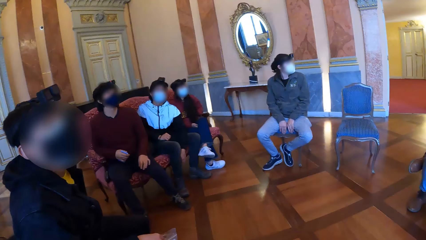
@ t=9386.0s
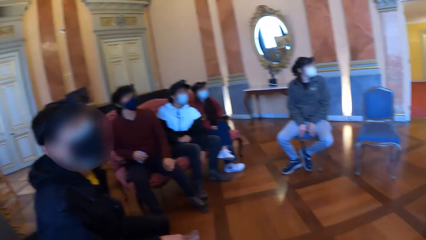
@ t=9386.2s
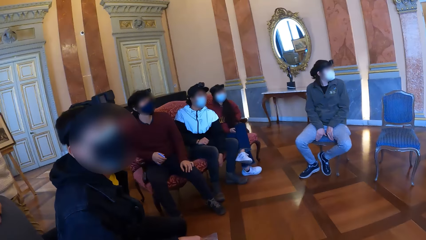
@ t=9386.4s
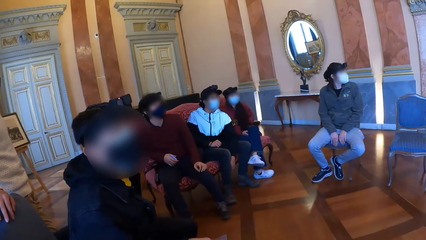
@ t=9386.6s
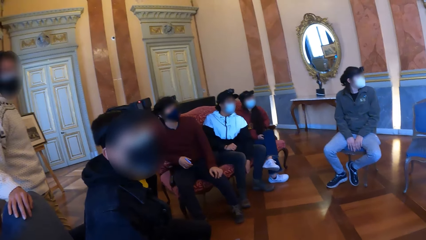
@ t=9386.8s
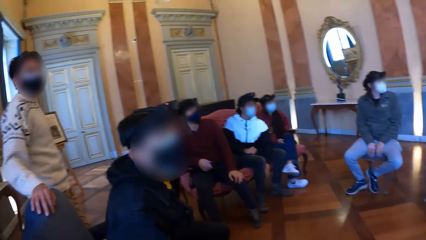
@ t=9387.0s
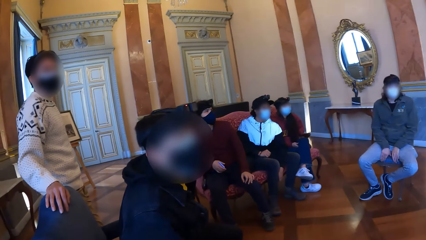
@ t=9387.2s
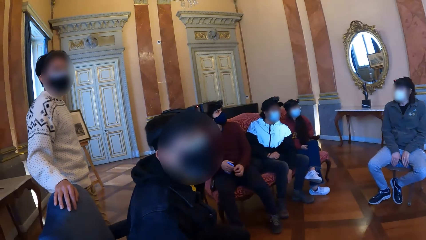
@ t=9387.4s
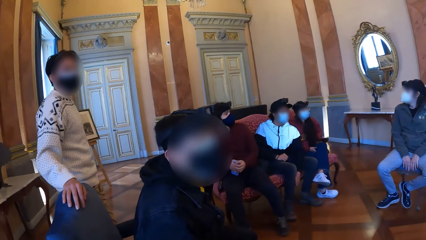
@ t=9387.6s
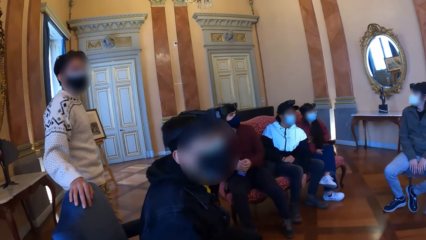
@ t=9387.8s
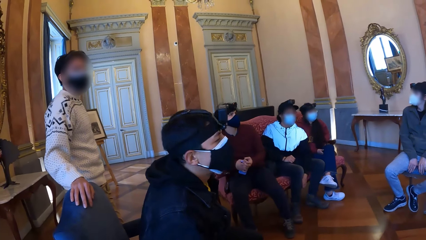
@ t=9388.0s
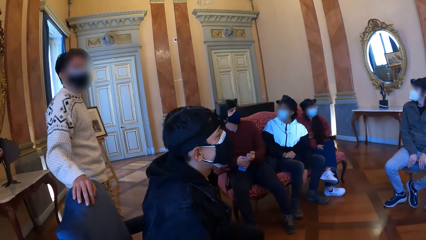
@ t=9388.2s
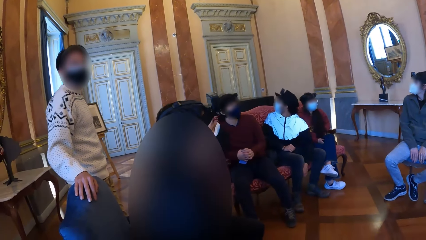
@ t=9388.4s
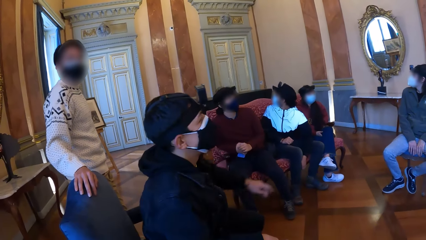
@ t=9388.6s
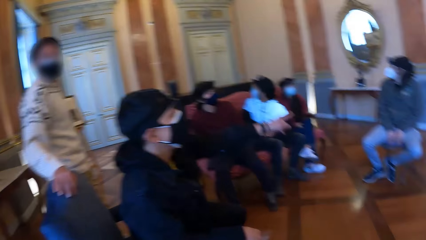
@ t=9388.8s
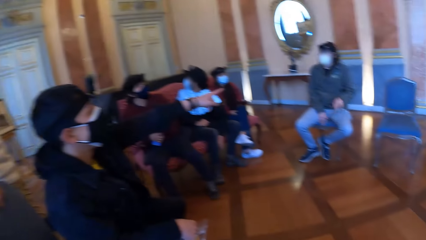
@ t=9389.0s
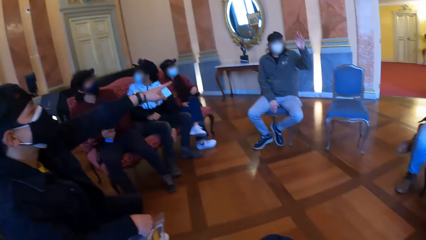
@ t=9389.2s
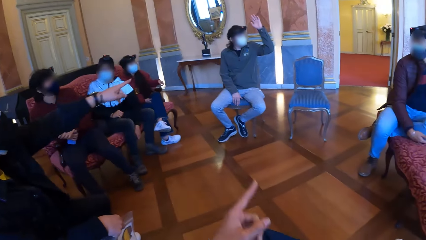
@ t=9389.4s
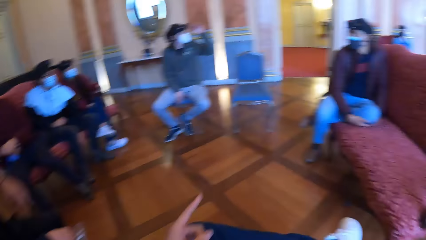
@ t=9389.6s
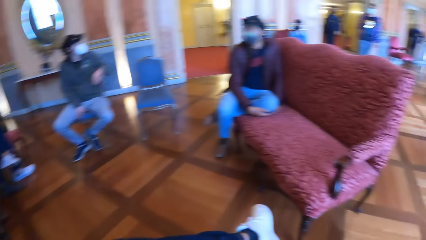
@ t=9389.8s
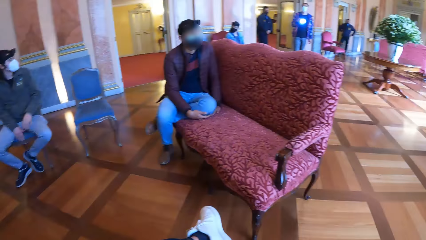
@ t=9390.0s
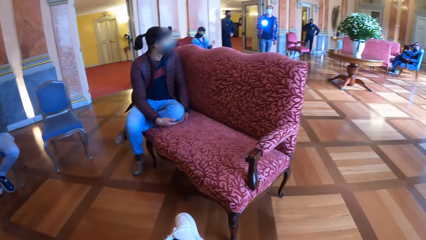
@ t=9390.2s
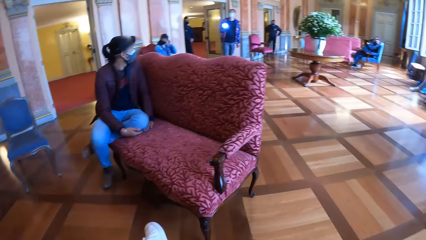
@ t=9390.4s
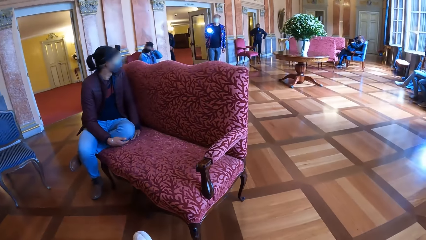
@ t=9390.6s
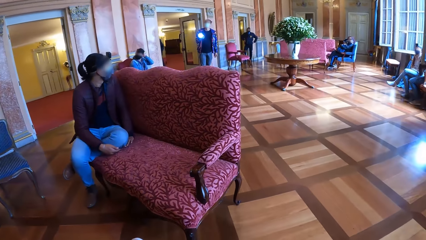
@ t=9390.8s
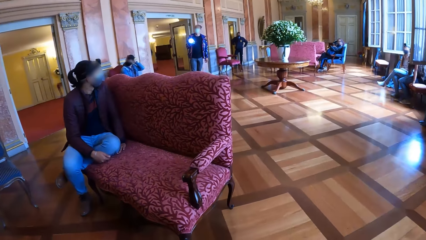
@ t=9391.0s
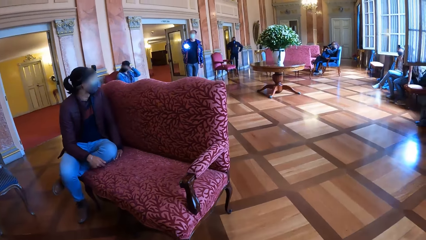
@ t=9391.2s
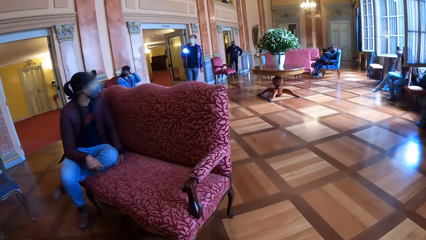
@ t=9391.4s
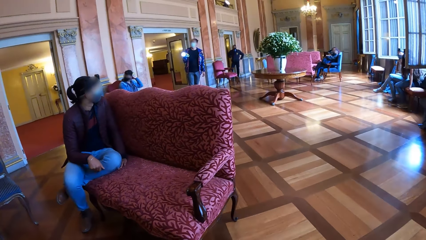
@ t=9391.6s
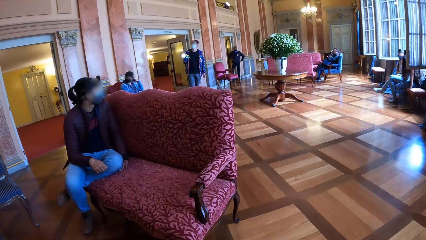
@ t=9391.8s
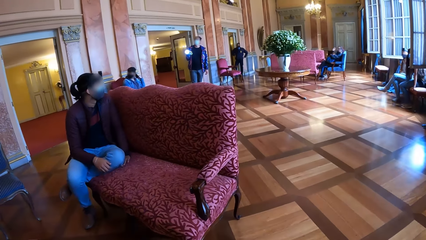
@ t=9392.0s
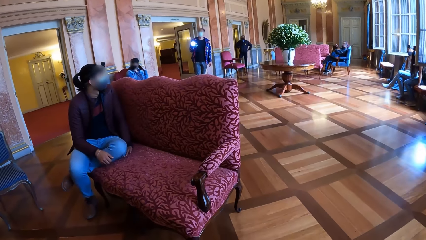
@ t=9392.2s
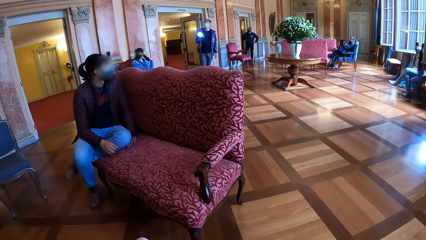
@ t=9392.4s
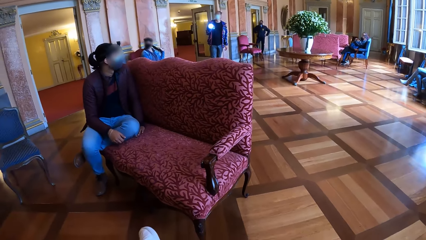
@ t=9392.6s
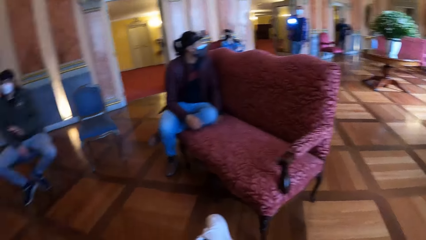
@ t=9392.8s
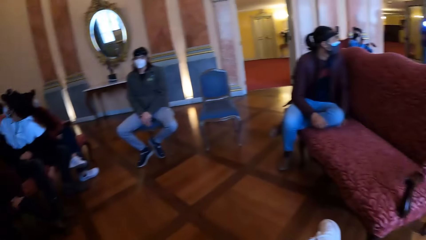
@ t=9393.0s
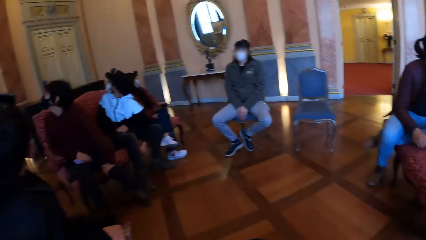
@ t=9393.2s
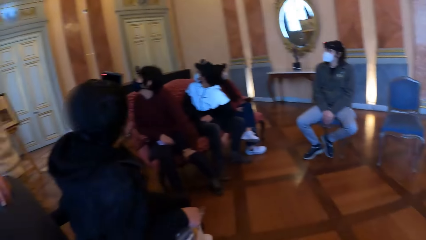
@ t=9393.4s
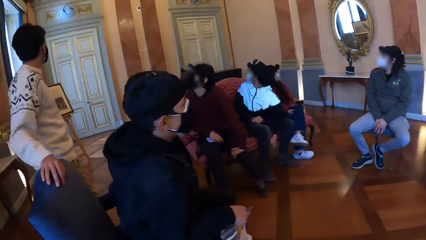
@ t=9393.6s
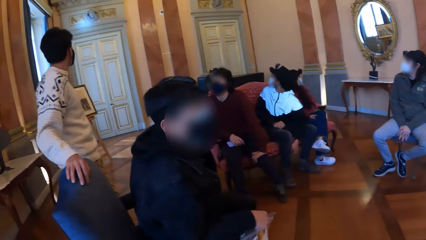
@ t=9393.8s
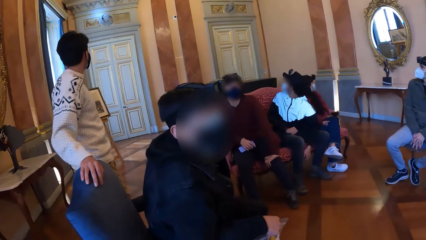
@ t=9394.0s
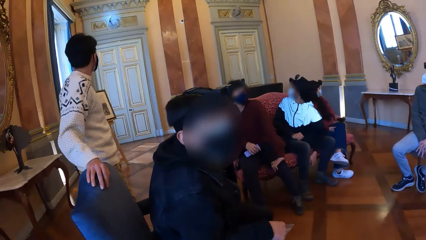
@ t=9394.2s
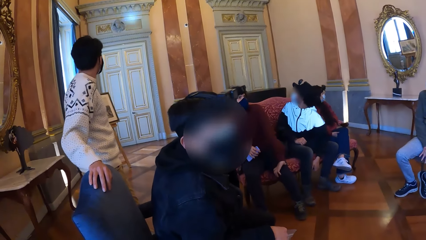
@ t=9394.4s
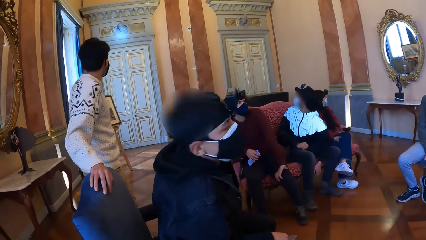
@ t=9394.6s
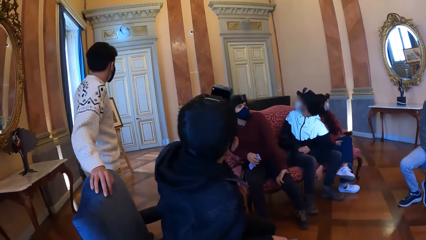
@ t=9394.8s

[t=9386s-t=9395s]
A man raises his left hand. The camera wearer points with his left hand at the man. The man lowers his left hand.

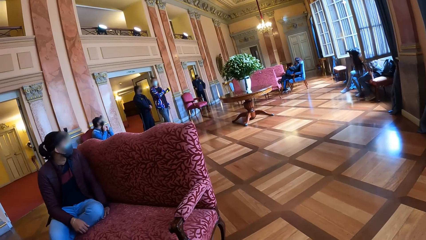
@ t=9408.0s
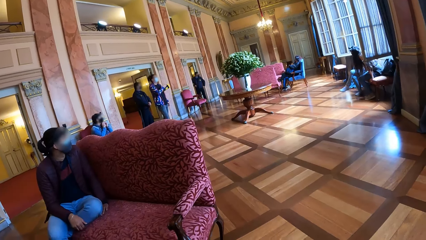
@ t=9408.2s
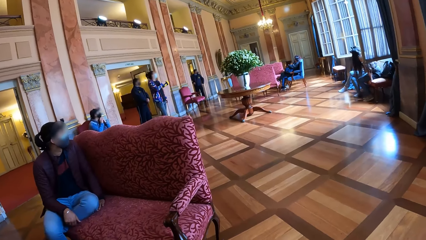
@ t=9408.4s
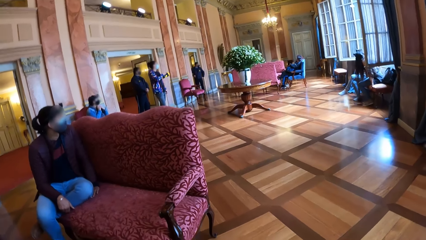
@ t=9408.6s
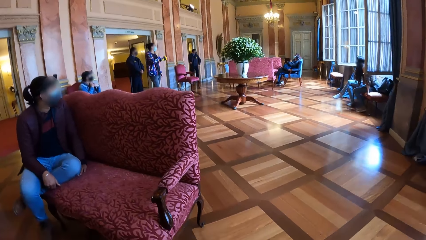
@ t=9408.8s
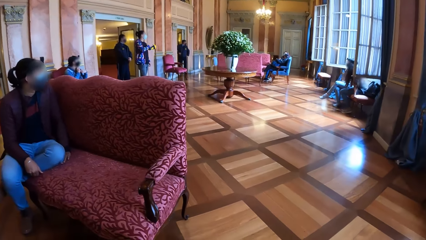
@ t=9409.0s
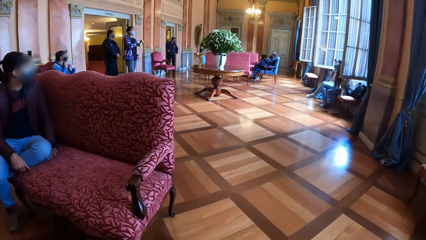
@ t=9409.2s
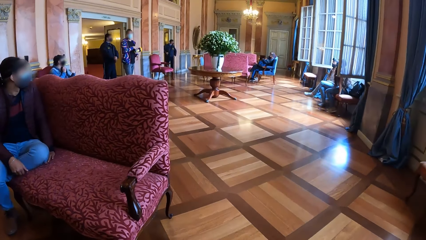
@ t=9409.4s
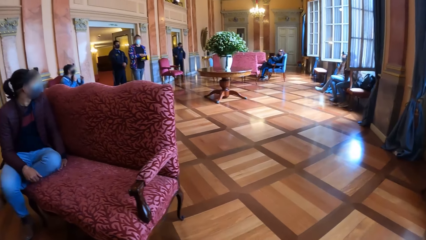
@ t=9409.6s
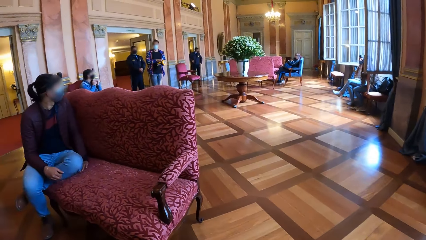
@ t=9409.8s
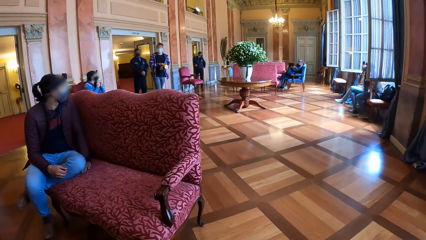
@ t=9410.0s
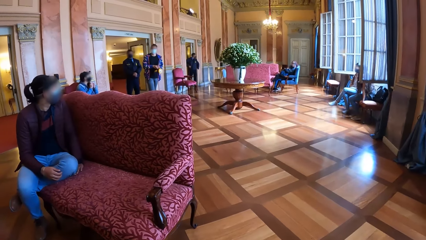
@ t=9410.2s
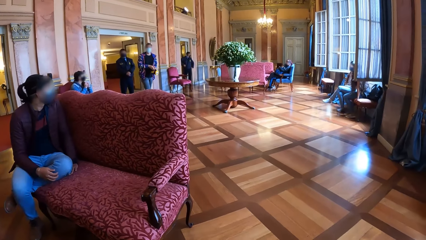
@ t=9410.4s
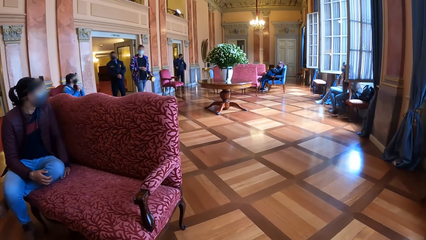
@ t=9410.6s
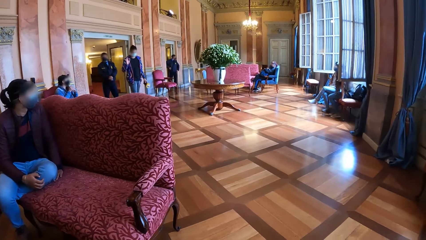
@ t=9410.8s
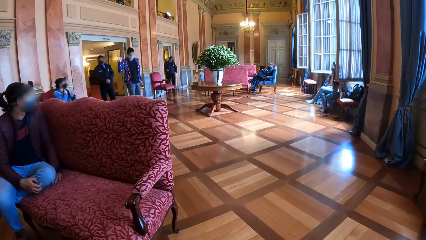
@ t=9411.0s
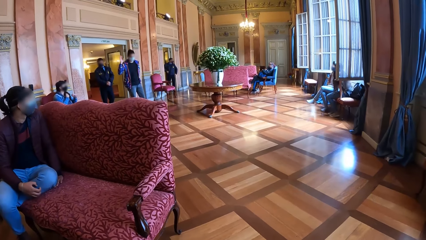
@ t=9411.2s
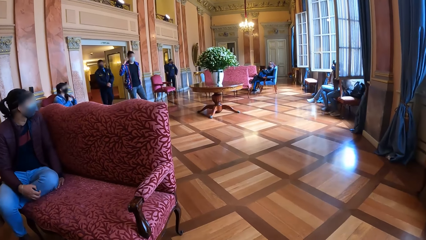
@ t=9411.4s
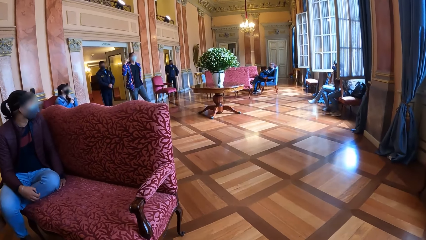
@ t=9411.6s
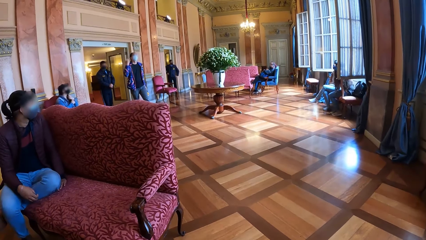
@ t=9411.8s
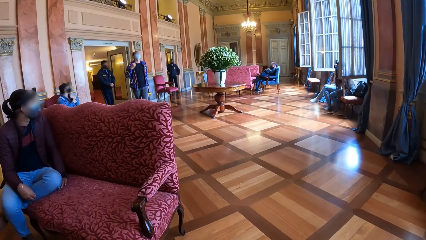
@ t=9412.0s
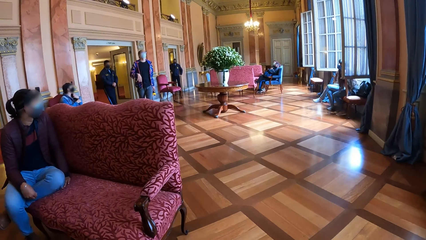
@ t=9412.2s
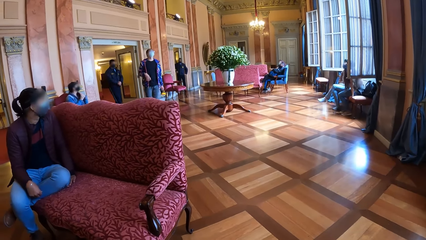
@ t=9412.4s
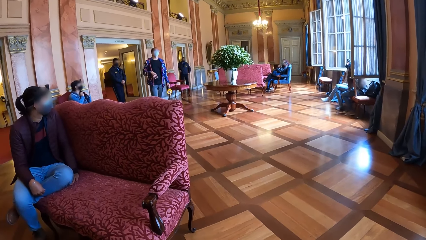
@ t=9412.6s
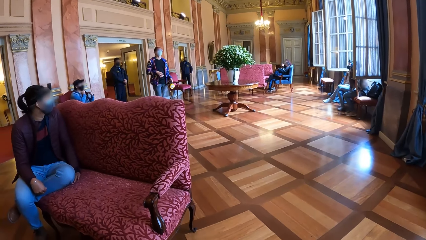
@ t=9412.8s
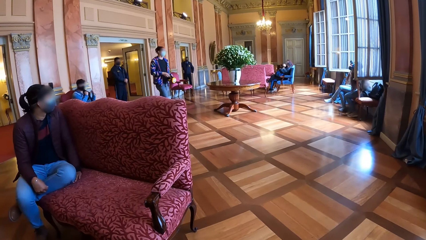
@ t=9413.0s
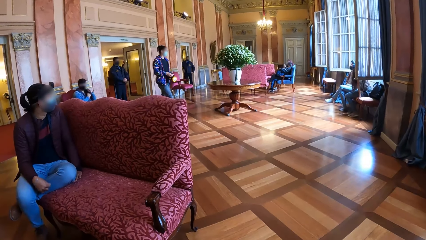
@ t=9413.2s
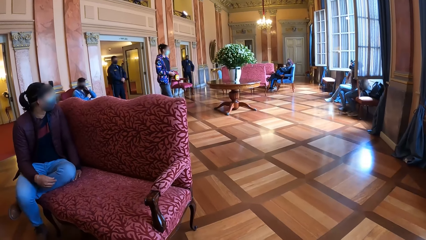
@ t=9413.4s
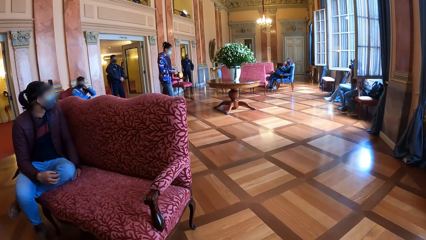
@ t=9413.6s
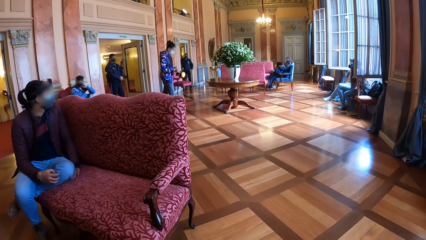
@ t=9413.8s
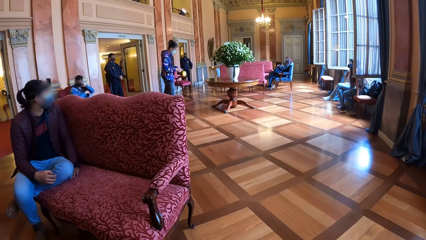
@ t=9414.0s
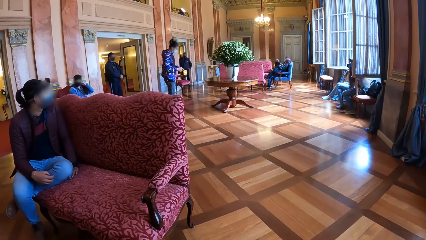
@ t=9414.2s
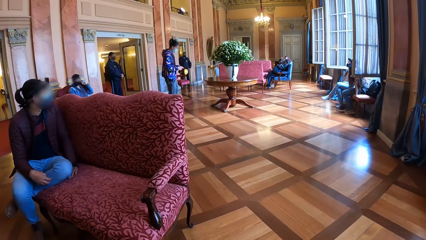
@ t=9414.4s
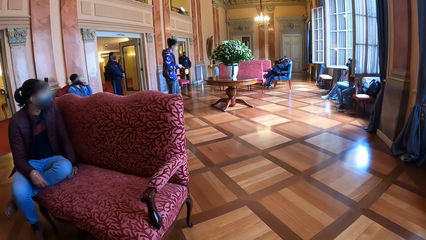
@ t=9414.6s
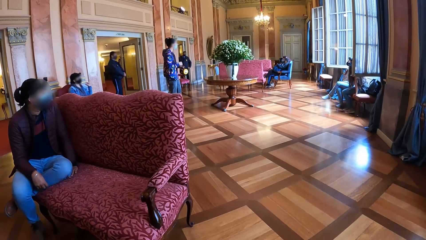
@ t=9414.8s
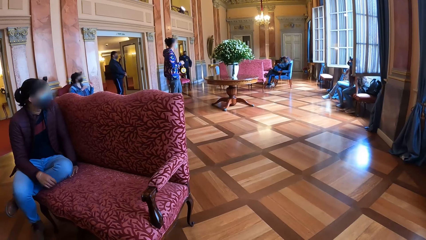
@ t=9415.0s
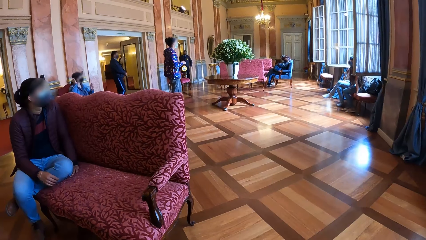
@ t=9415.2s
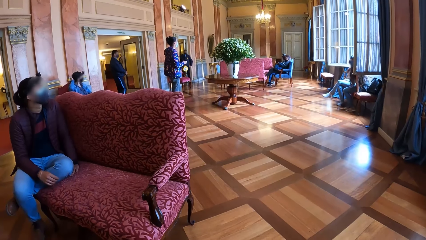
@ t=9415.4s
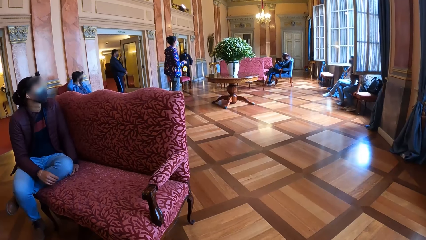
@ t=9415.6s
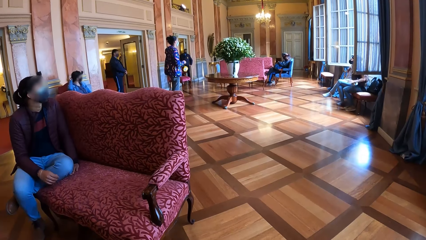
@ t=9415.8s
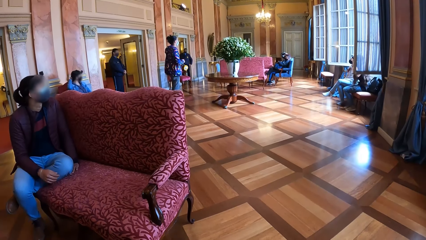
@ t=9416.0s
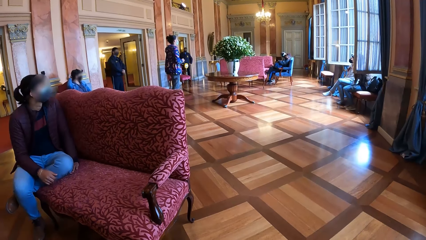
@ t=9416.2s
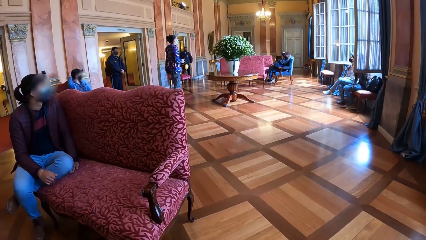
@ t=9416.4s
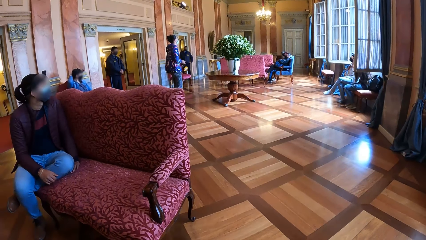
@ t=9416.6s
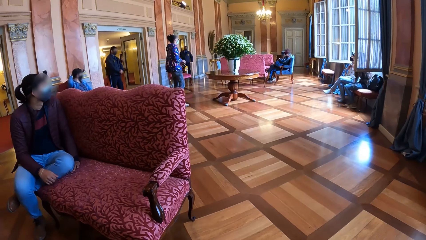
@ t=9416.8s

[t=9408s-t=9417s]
The woman passes the torch from her right hand to her left hand, raises her right hand, lowers her right hand, and holds the torch with both hands.
